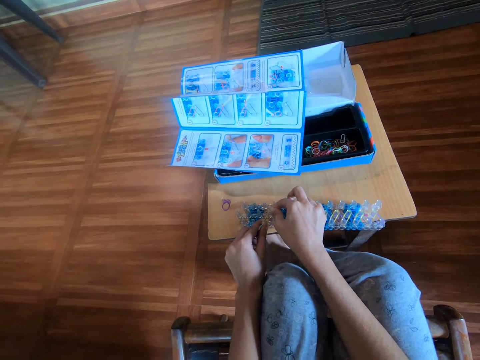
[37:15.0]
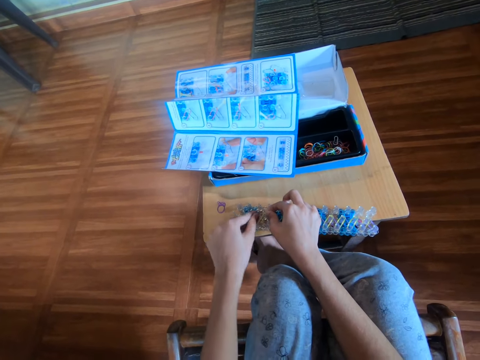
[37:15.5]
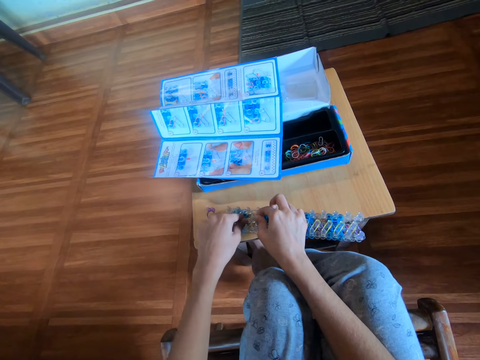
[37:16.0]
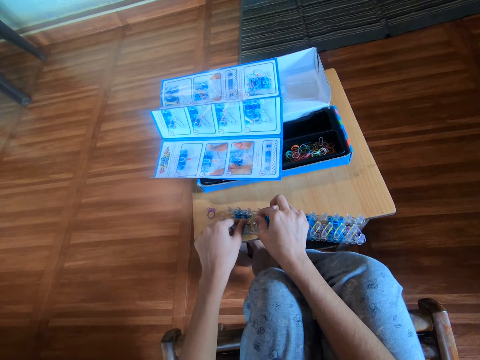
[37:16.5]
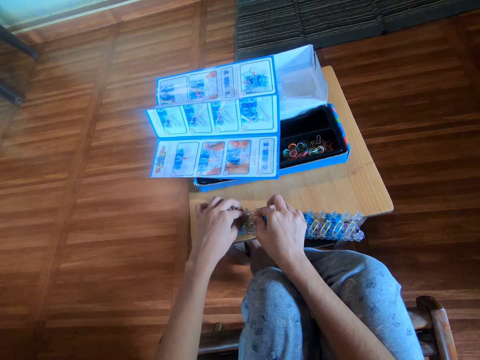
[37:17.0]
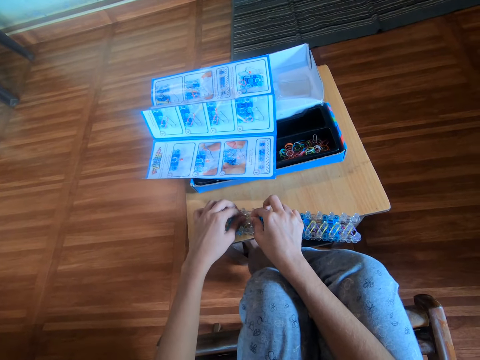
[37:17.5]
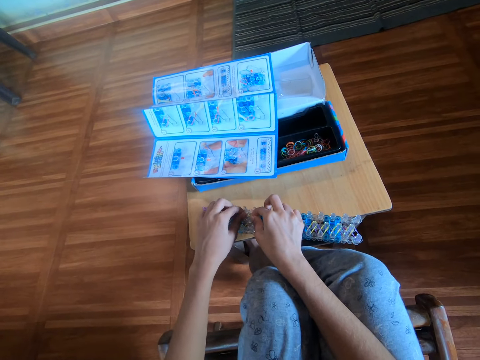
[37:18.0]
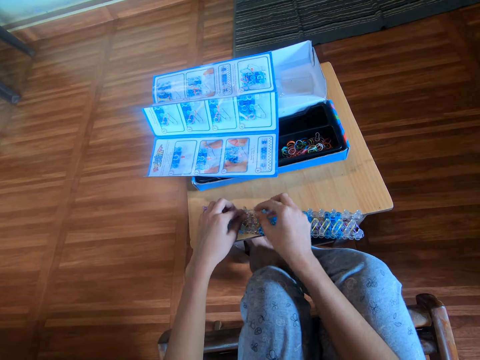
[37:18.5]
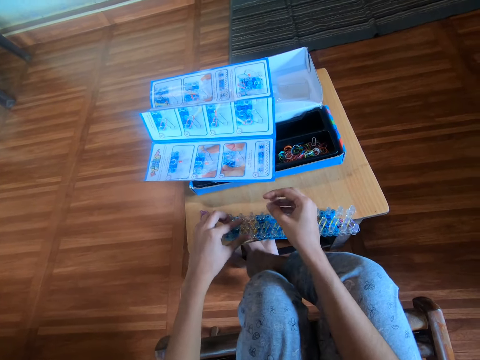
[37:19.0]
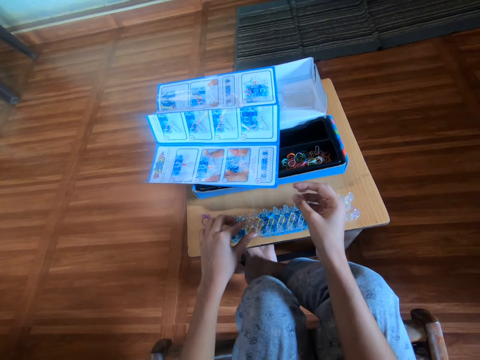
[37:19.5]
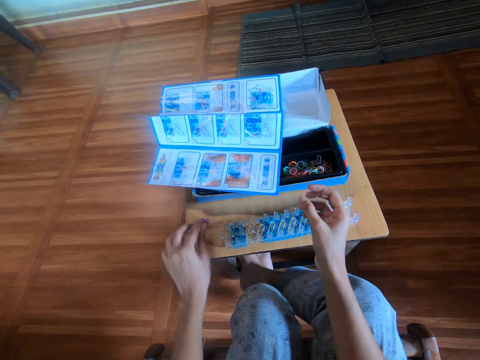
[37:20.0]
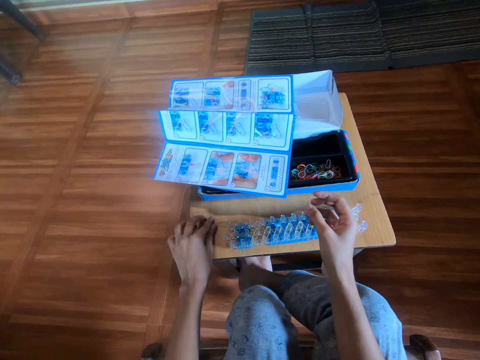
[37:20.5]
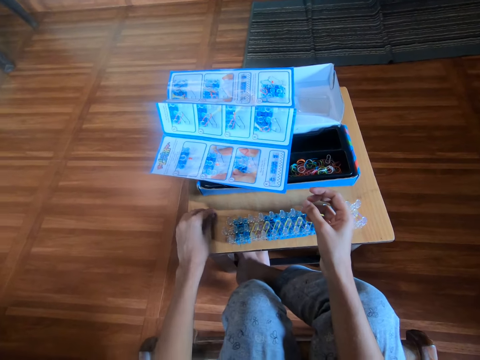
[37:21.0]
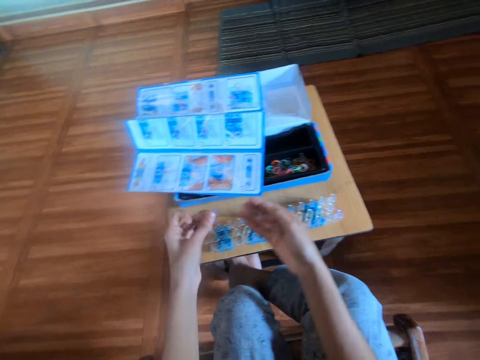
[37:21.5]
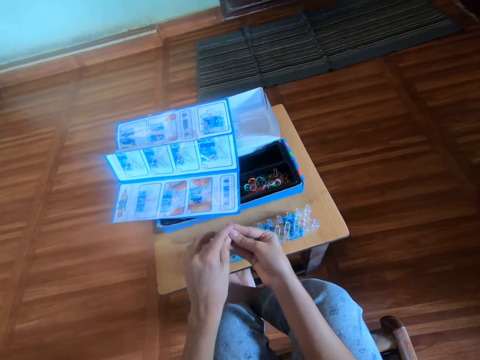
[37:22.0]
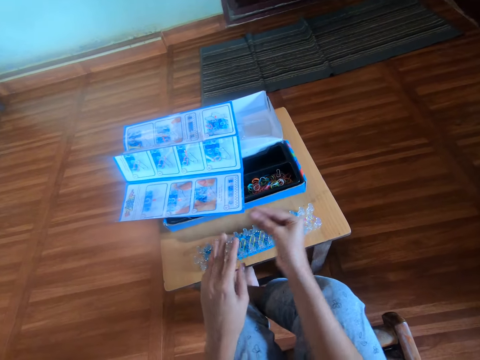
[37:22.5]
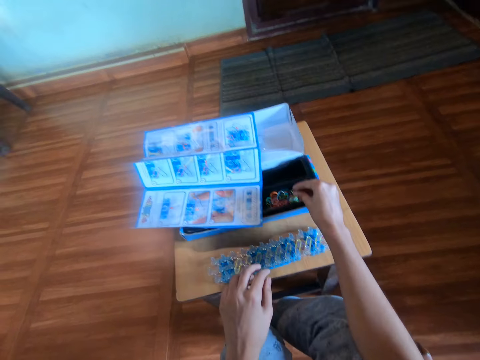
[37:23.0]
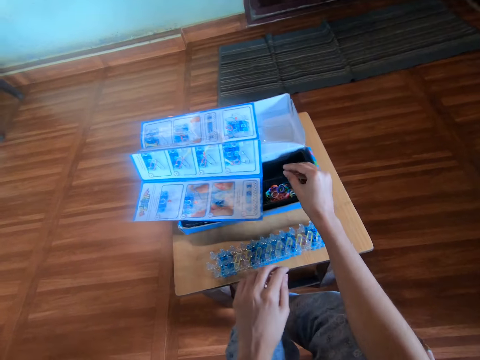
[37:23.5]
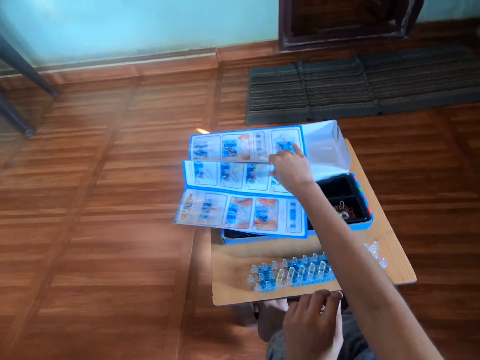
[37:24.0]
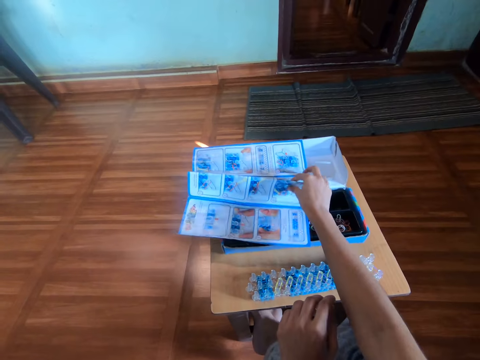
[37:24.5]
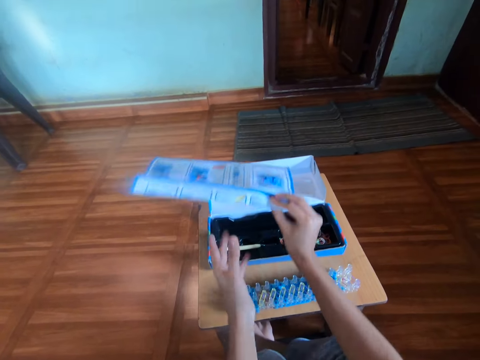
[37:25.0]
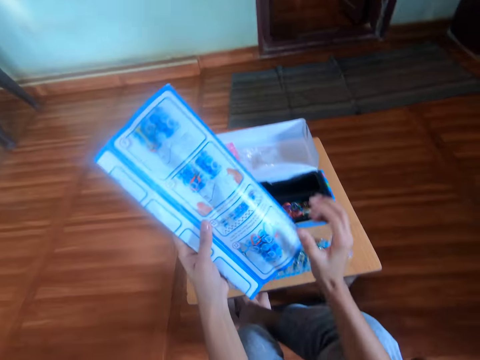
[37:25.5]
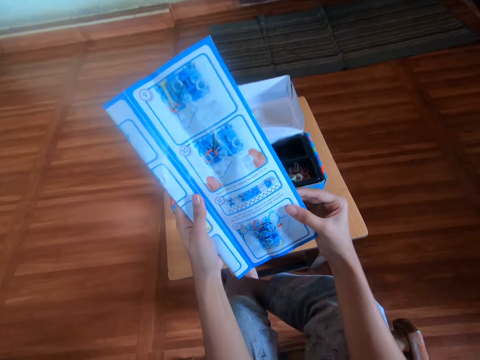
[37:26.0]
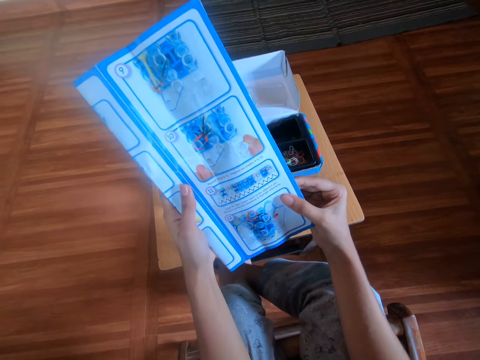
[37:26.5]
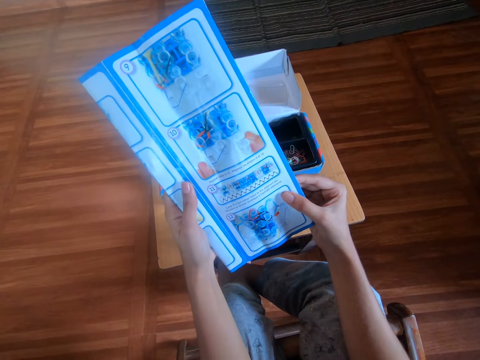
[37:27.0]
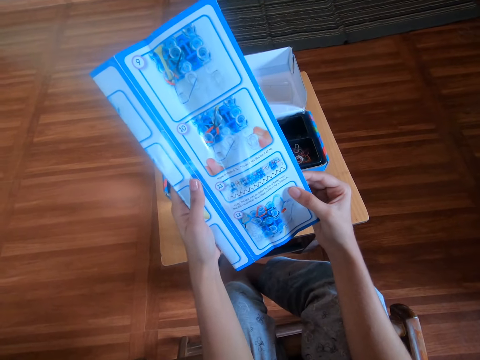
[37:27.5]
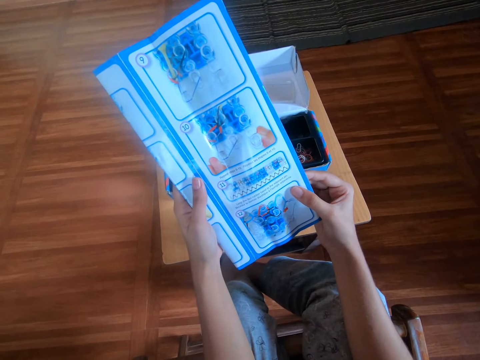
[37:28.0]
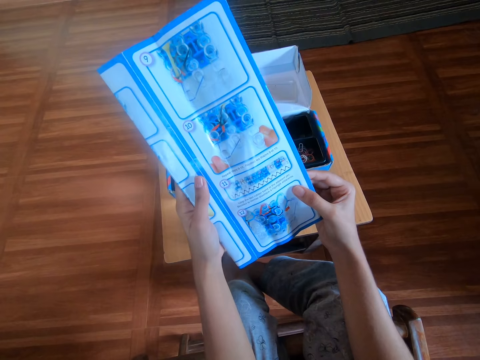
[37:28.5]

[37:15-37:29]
The camera wearer lifts a hand. She moves the loom board. She picks up another purple mini rubber band from the table with her left hand. She holds the rubber band with the other hand. She removes a hand from the rubber band. She transfers the fifth purple mini rubber band from her left hand to her right hand. She moves her right hand. She drops the fifth purple mini rubber band into a box with her right hand. She picks up a manual from her box with her right hand. She transfers the manual from her right hand to her left hand. She holds the manual with the other hand. She holds the manual with both her hands.

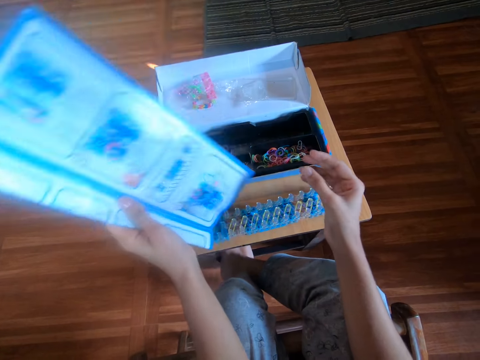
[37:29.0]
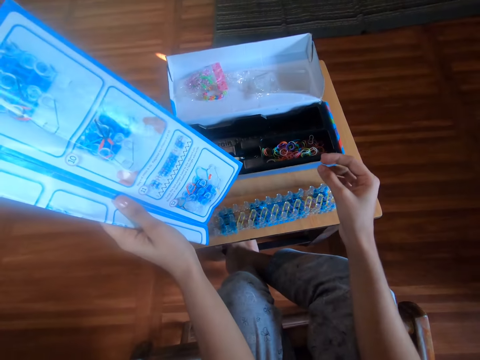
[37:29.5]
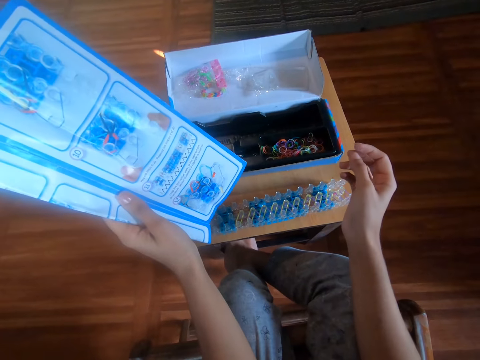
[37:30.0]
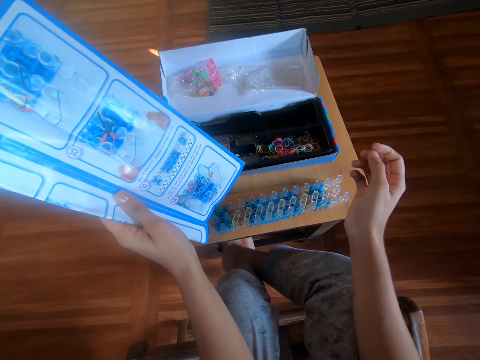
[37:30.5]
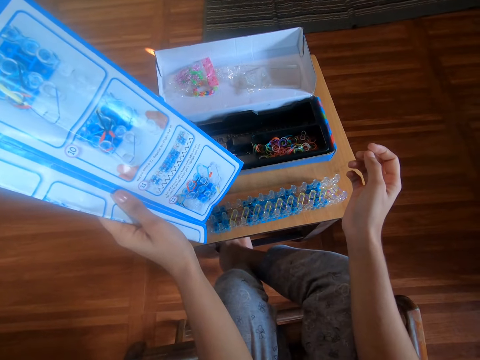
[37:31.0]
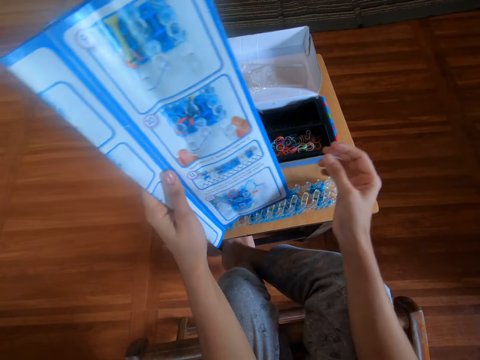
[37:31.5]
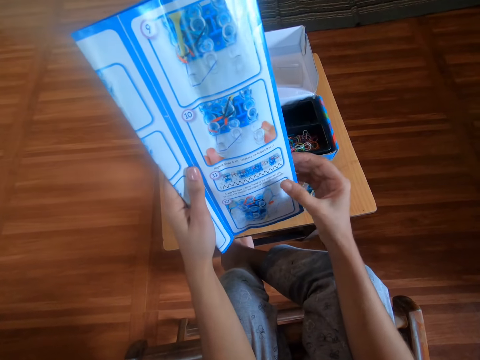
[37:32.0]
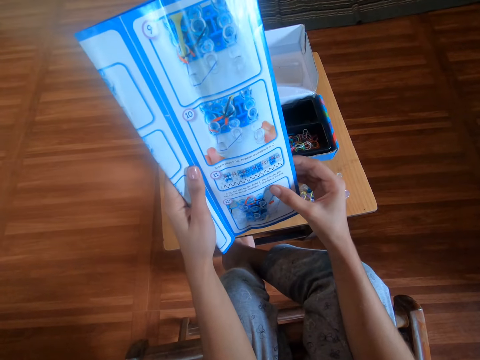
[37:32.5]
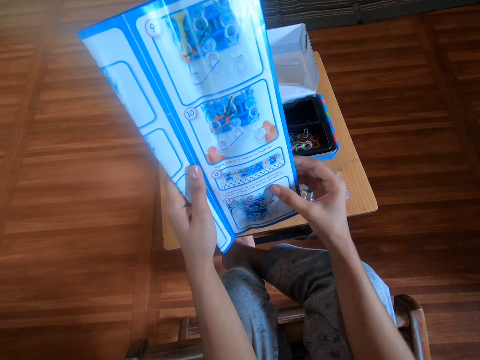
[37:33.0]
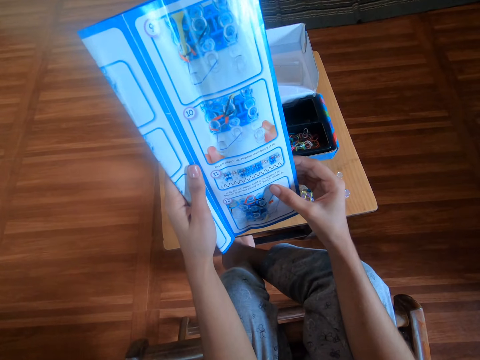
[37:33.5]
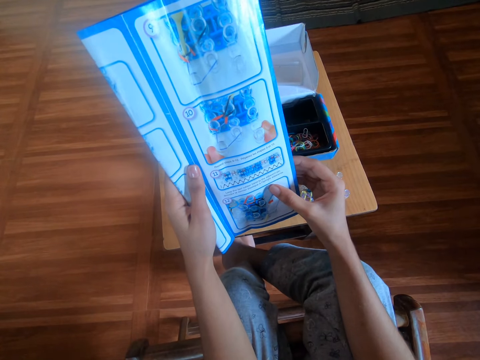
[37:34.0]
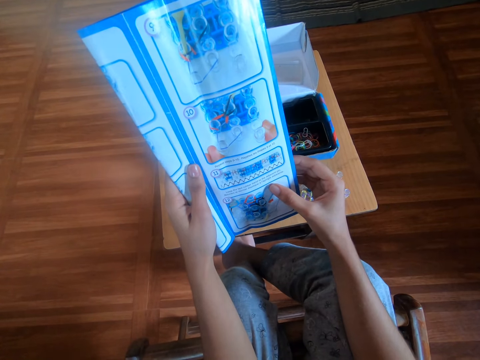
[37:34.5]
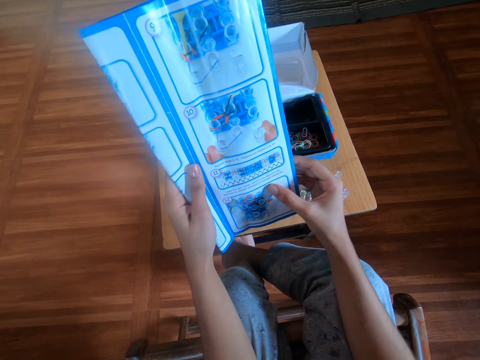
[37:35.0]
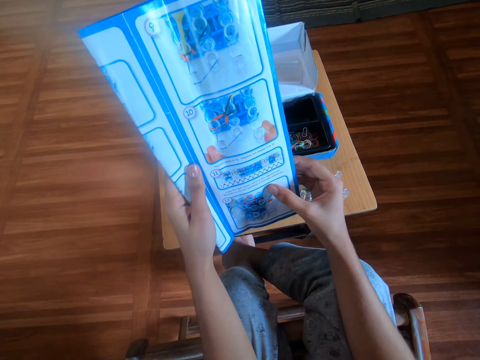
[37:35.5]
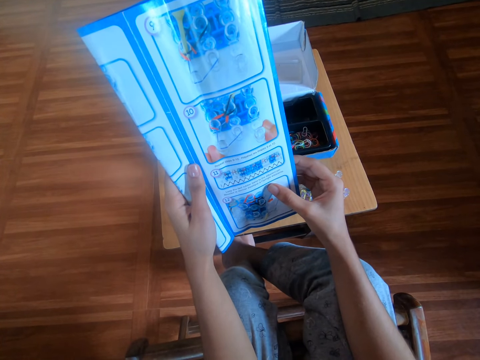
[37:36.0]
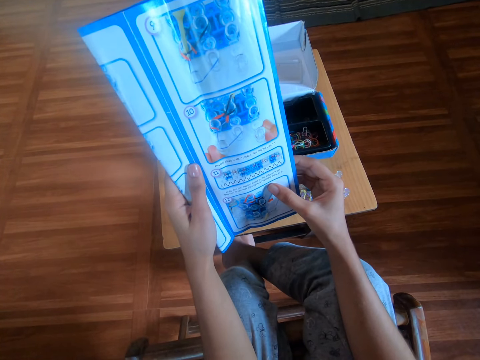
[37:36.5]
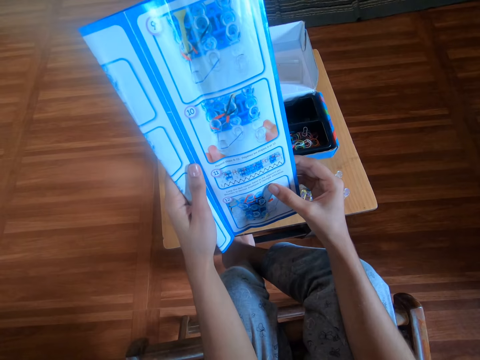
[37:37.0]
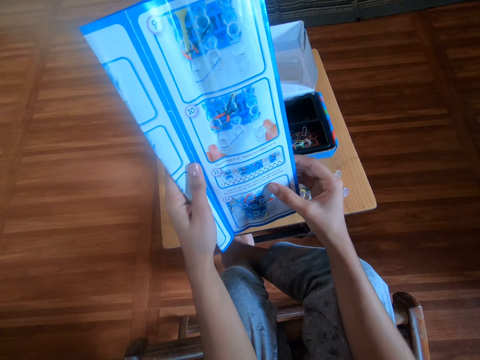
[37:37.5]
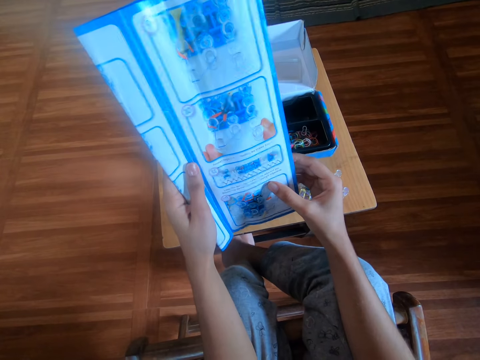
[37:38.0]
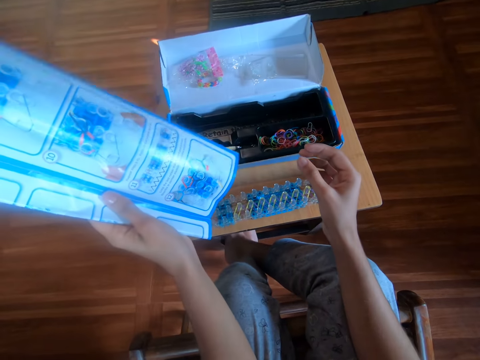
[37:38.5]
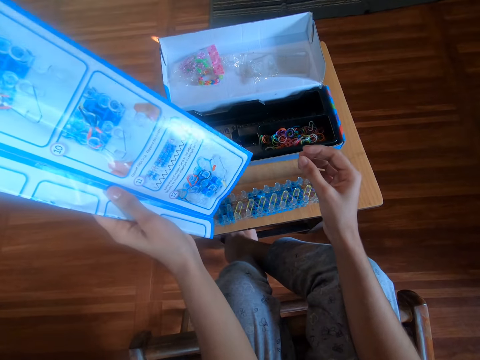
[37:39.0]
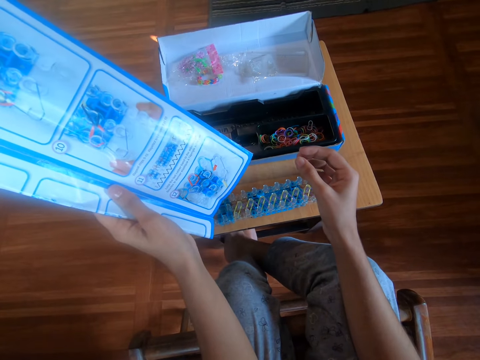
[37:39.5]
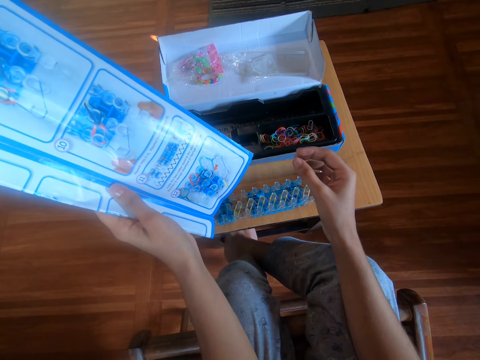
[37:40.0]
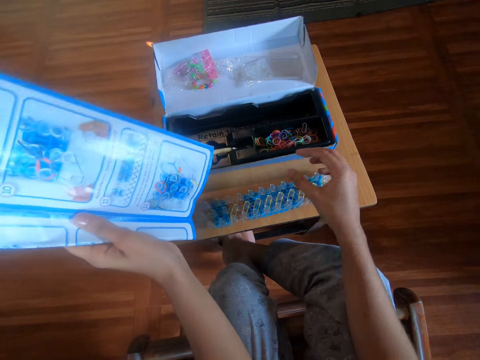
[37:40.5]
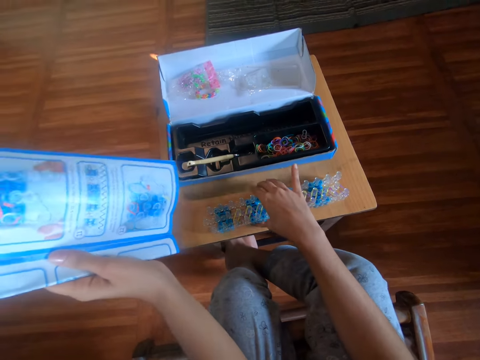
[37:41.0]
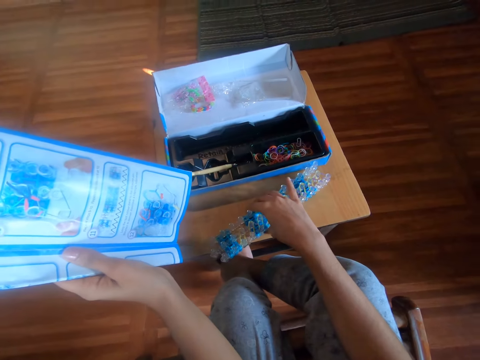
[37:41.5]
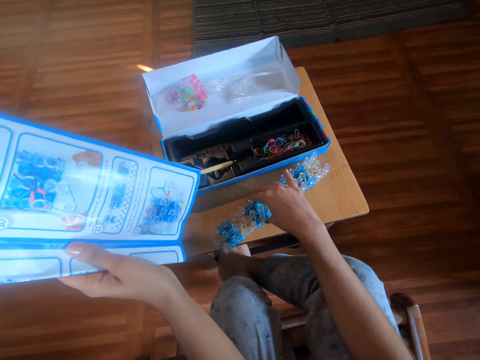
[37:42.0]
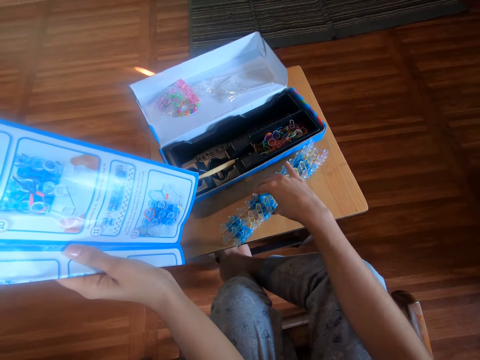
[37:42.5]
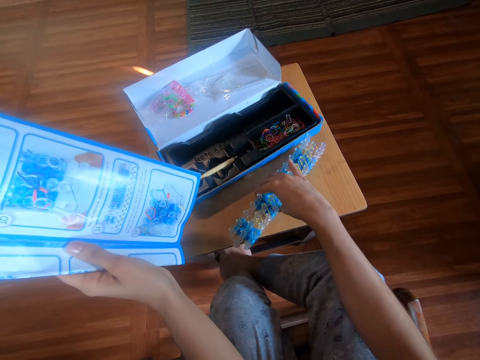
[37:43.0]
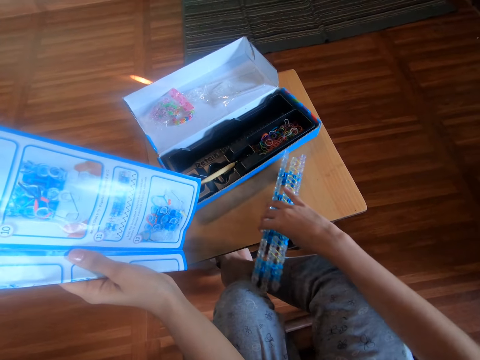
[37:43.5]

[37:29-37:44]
The camera wearer moves the manual. She takes her right hand off the manual. She moves her right hand. She moves the manual and holds the manual. She places her right hand on the manual. She moves the manual. She takes her right hand off the manual. She picks up the loom board. She adjusts the rubber band loom with her right hand. She moves a box.
